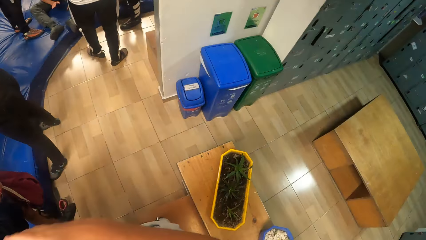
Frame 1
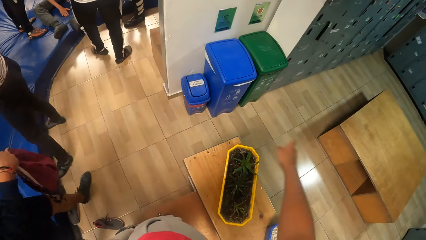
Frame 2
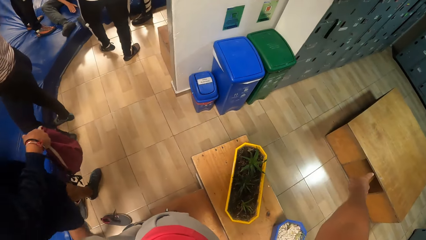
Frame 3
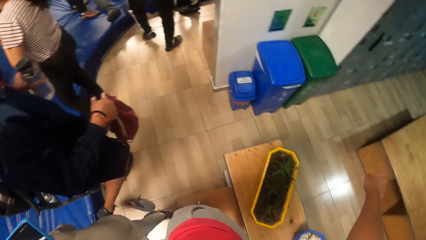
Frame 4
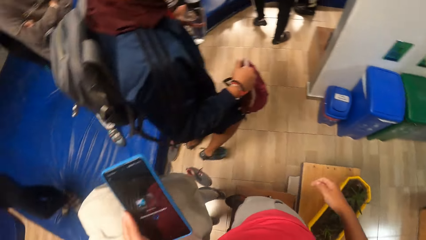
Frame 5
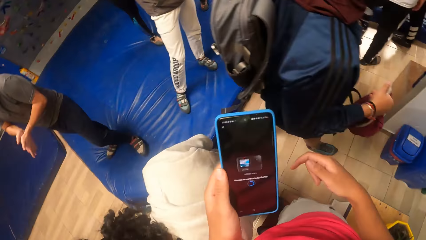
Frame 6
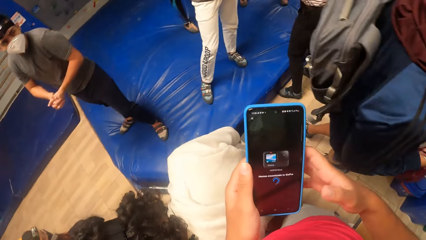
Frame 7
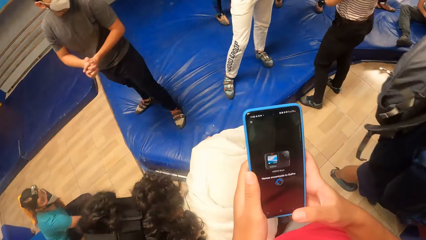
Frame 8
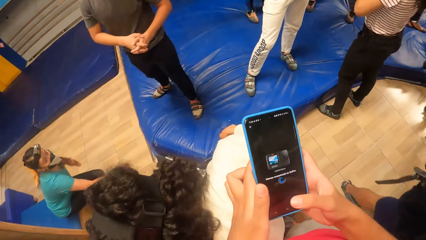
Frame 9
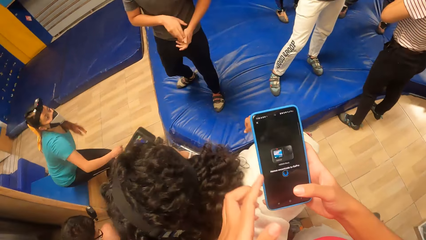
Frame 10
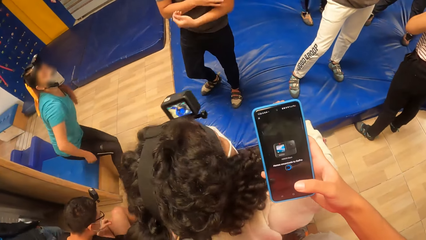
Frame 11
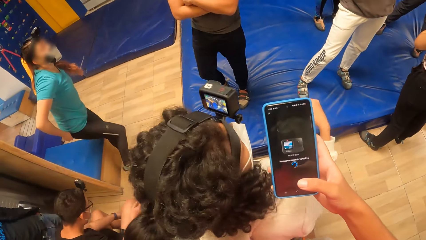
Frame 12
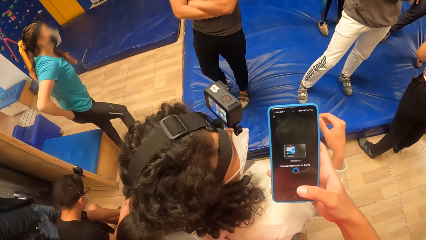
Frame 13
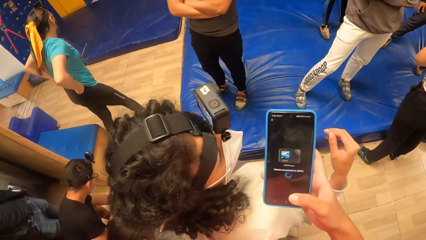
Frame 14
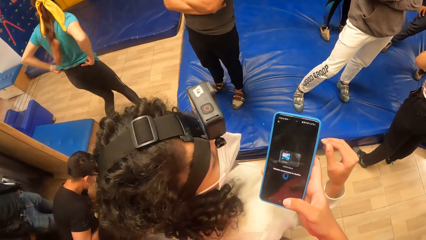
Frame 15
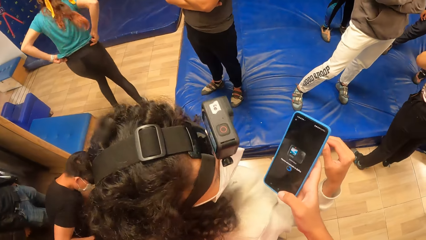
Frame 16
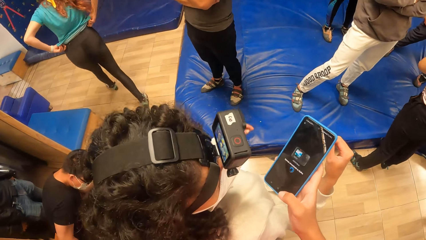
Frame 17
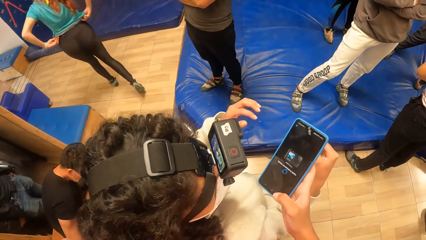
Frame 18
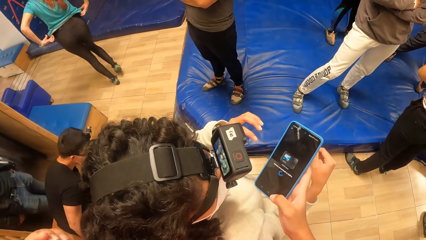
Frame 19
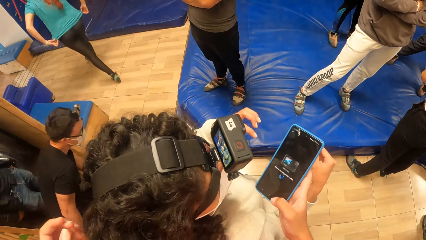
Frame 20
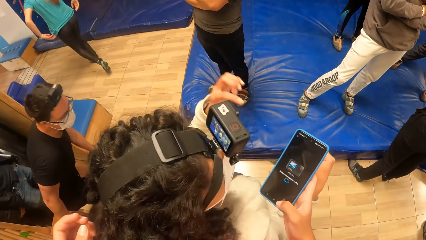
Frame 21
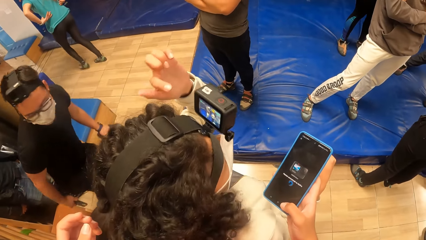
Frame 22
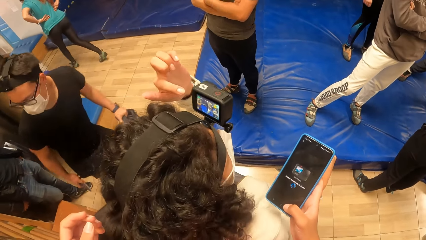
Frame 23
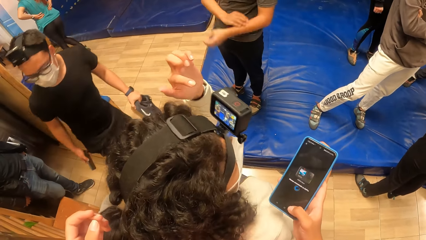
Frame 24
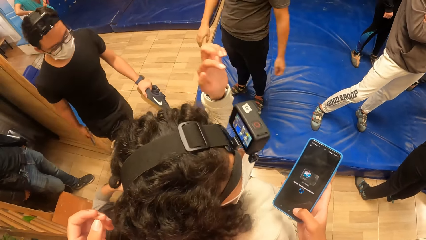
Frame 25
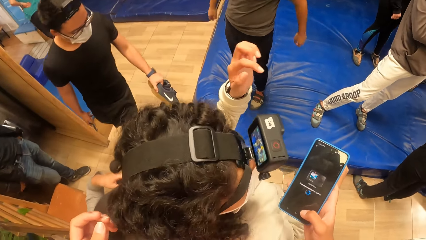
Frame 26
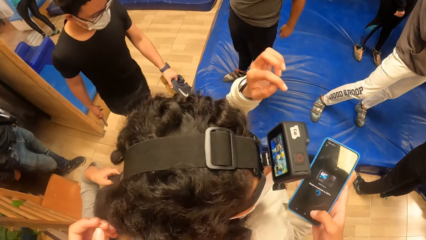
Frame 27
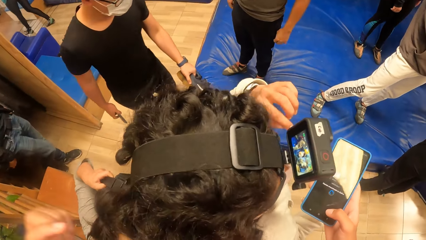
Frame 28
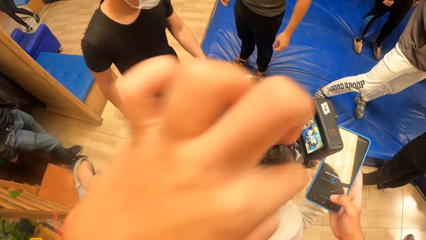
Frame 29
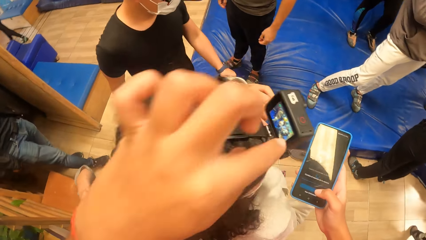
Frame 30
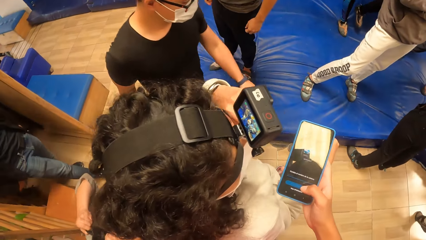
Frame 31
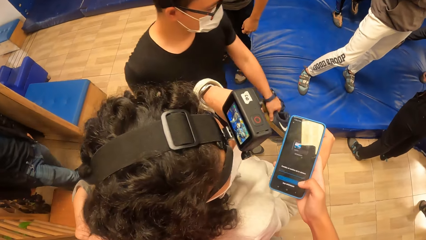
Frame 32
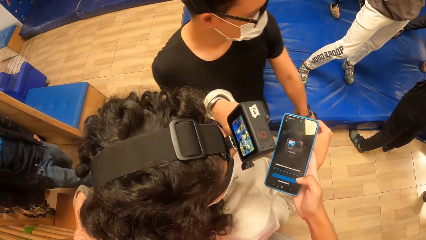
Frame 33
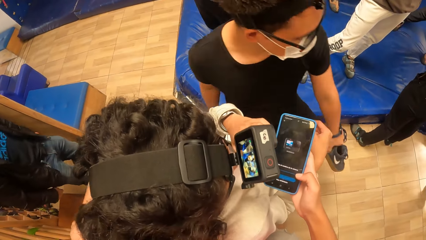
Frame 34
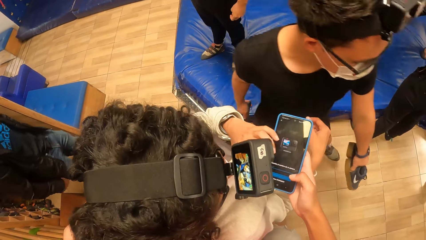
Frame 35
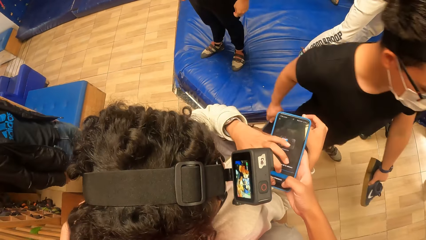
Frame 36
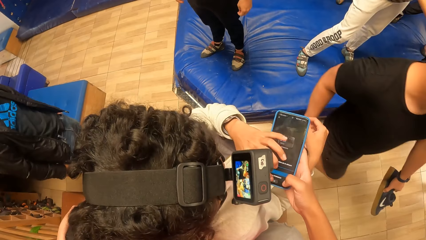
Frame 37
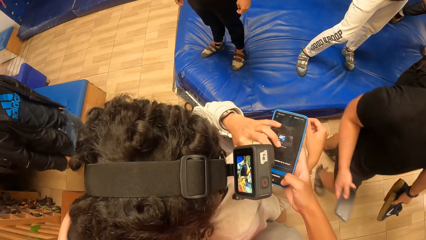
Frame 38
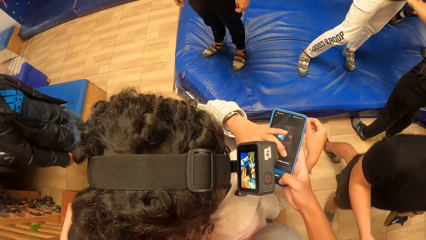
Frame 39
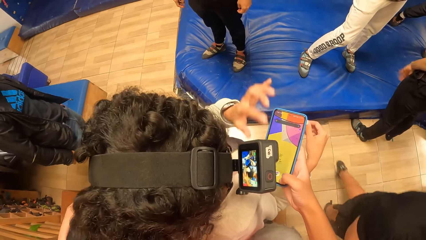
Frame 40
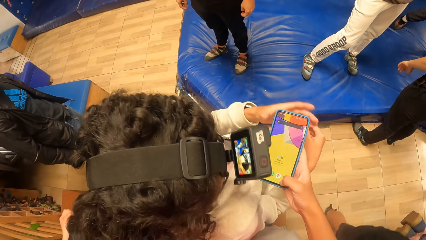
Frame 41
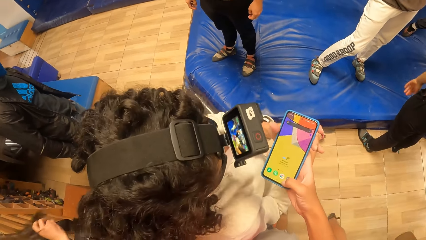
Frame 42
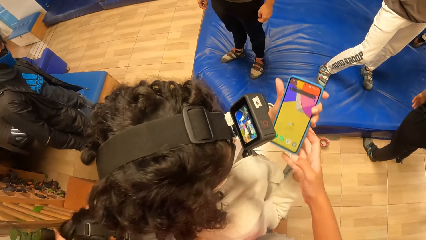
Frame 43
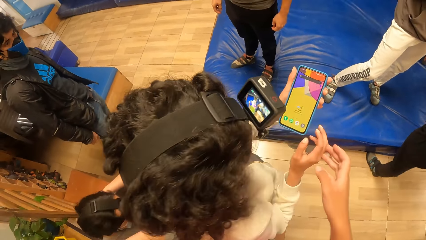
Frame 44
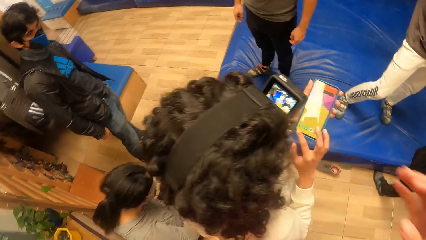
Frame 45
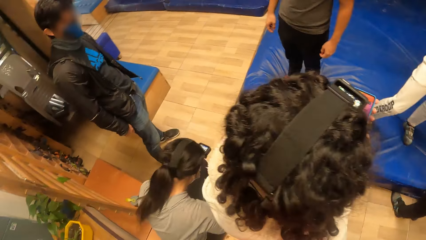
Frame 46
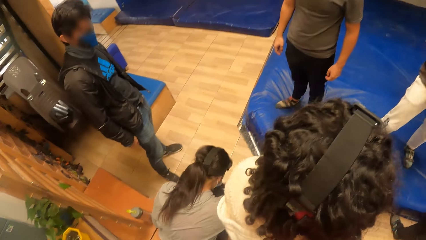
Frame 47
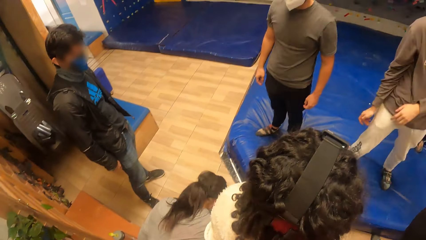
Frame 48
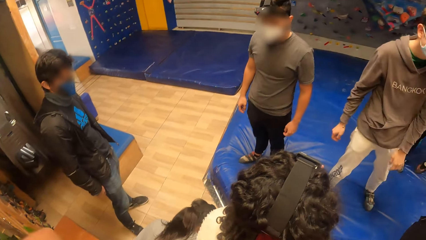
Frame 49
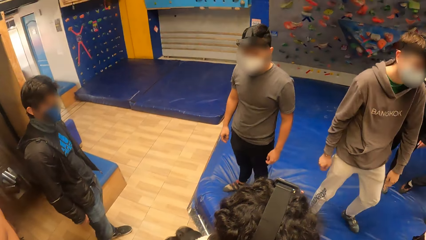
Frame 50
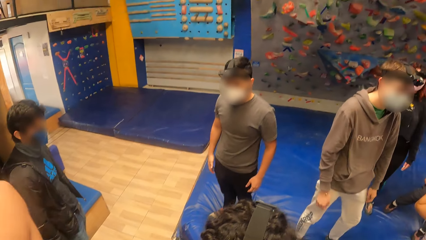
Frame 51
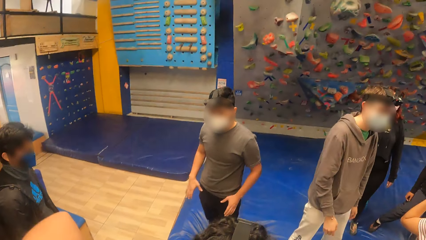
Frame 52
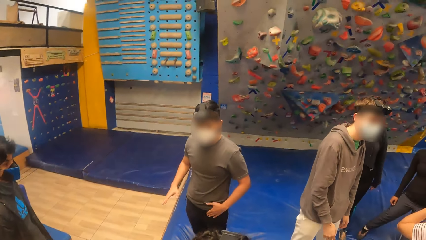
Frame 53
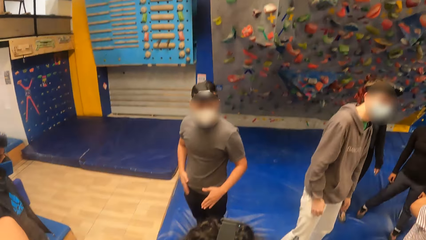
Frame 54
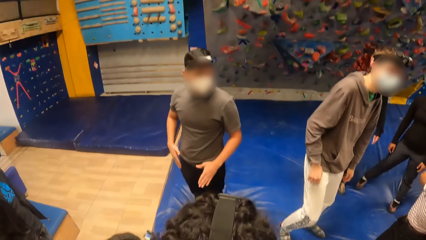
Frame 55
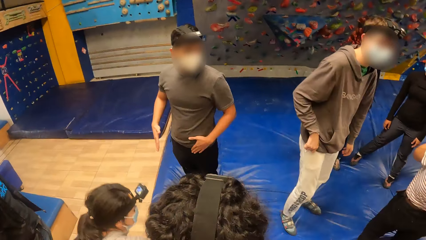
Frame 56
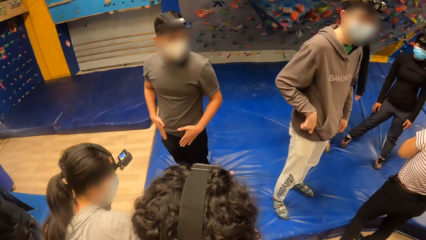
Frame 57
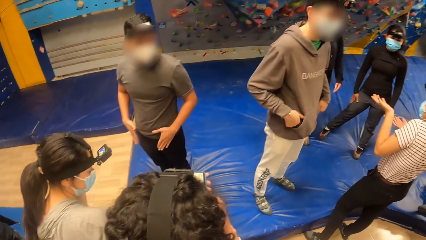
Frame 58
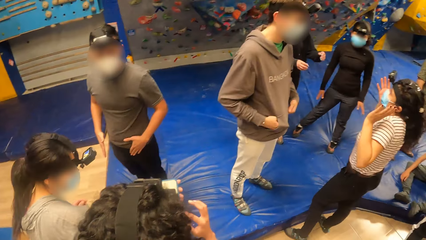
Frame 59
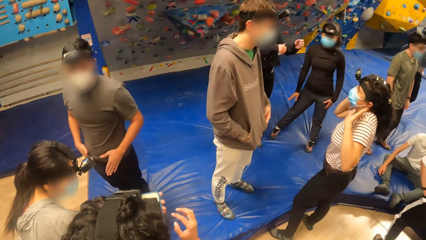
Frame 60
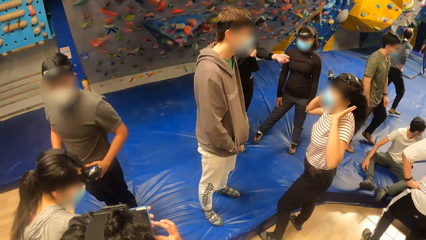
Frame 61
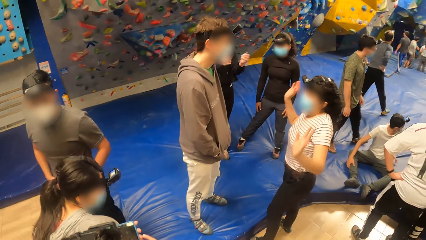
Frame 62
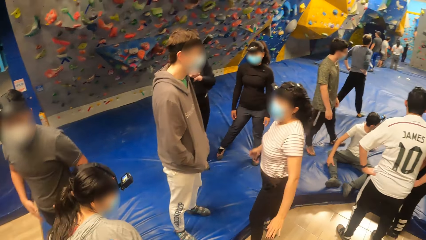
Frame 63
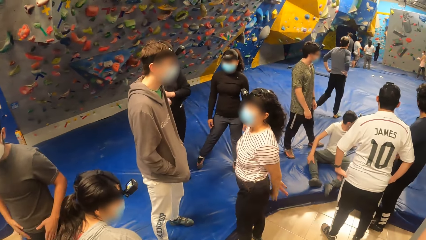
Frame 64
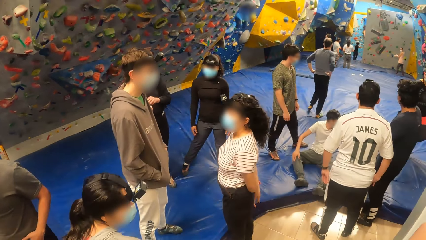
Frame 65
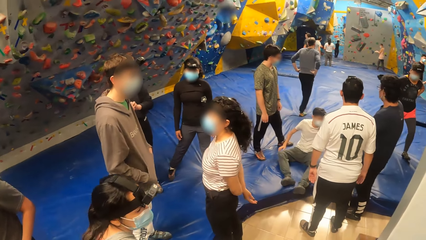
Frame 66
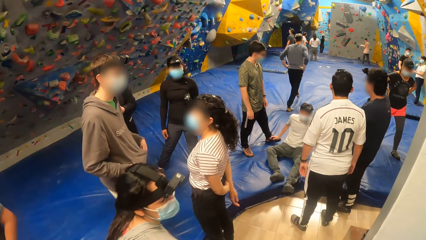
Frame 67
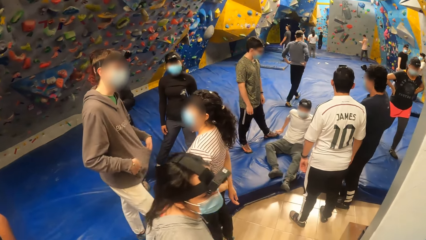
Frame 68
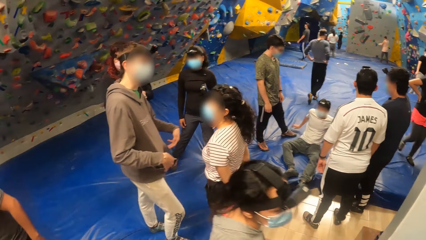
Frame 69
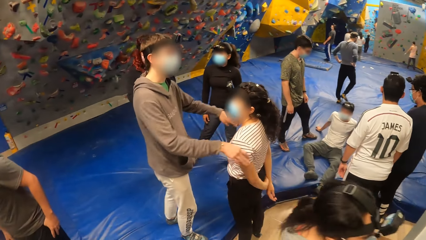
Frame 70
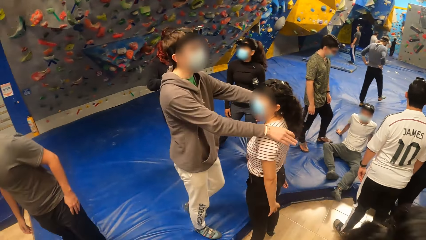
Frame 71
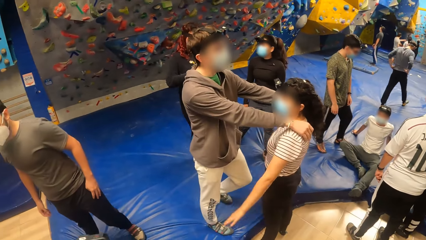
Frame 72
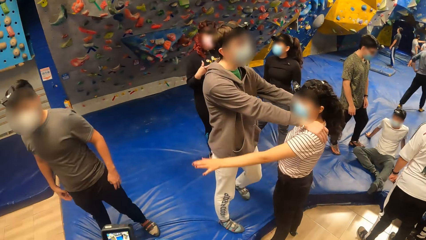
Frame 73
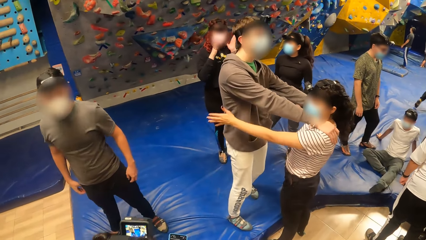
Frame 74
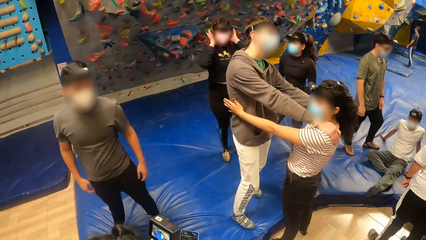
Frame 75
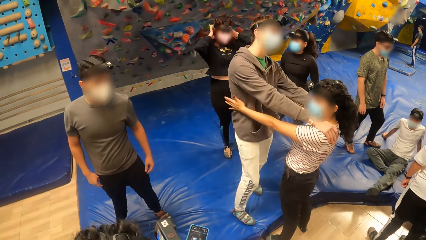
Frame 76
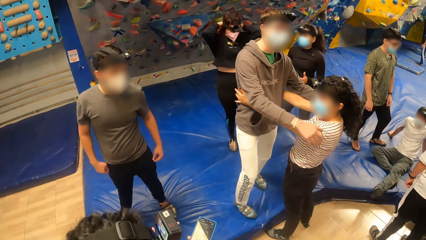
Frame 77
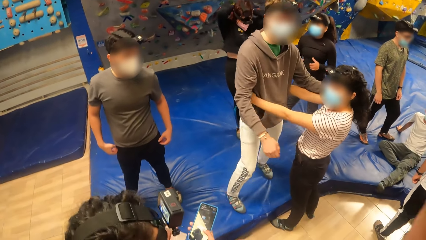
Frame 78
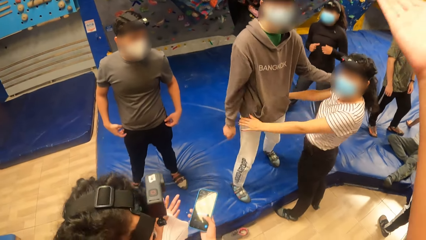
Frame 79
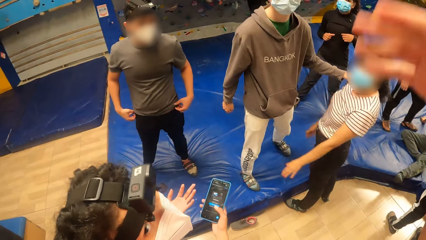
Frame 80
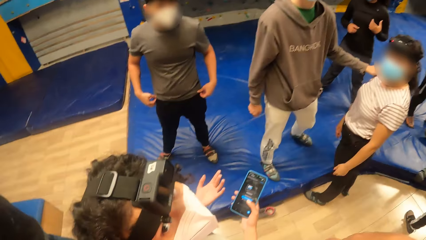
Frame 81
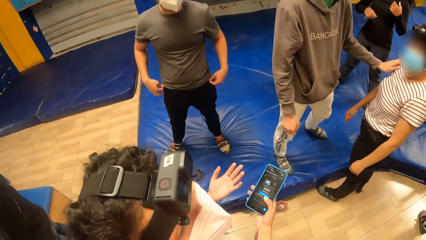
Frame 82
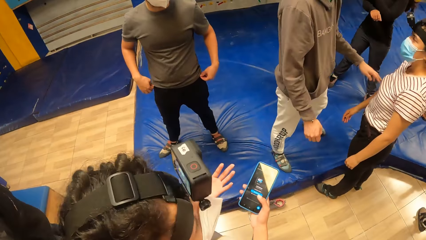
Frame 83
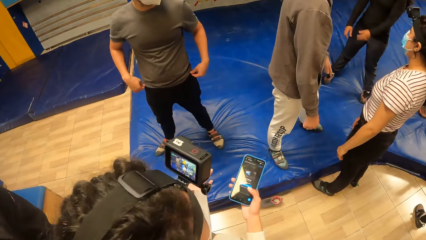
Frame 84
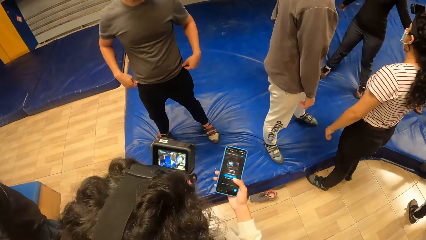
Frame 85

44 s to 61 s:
The camera wearer interacts with the woman. Another man interacts with another woman.
